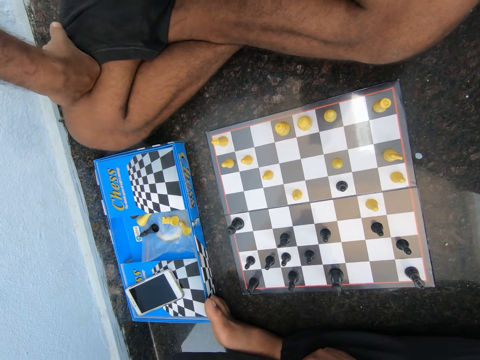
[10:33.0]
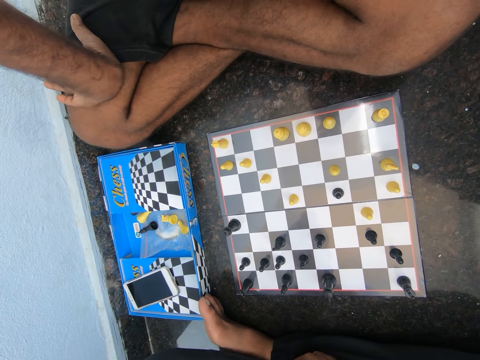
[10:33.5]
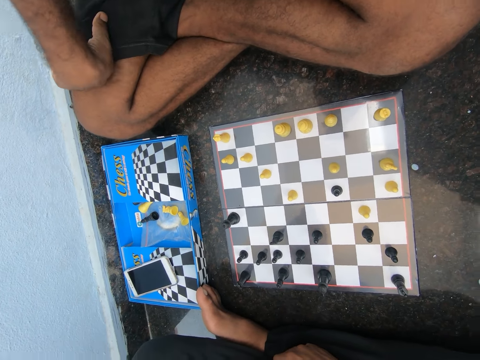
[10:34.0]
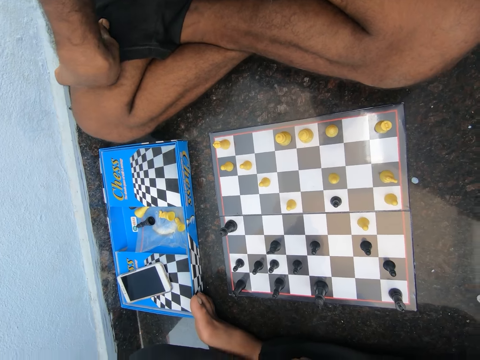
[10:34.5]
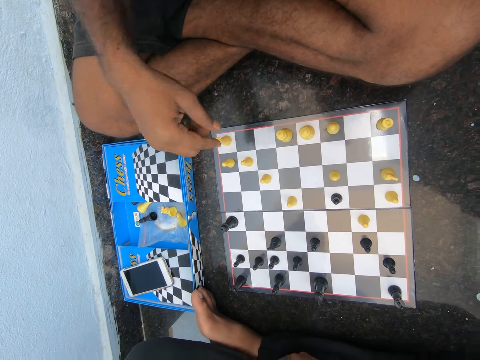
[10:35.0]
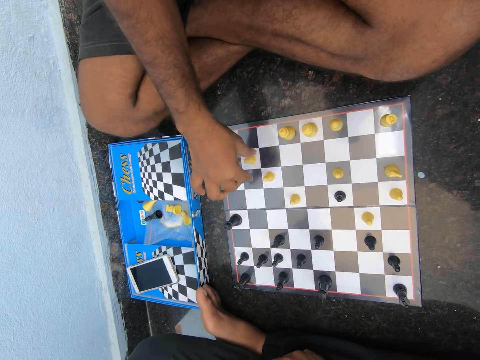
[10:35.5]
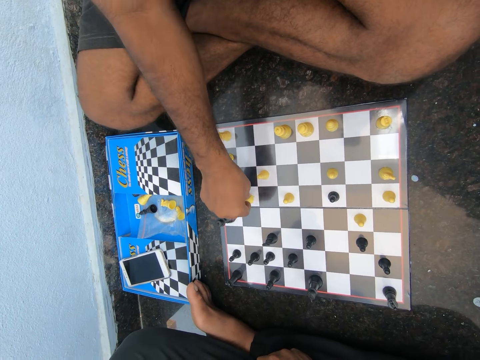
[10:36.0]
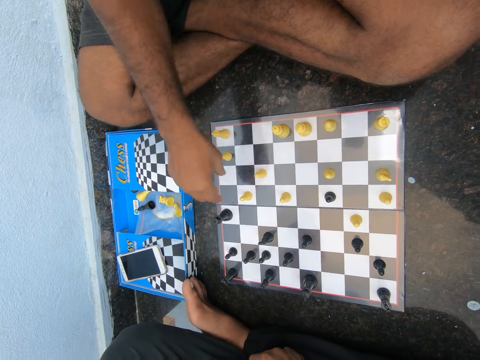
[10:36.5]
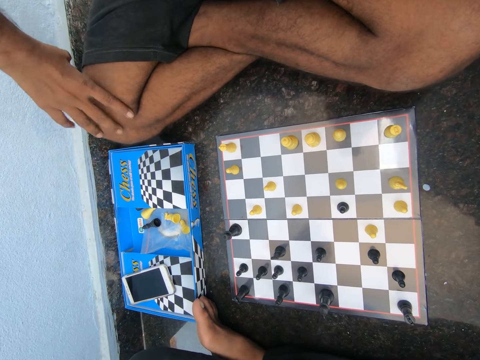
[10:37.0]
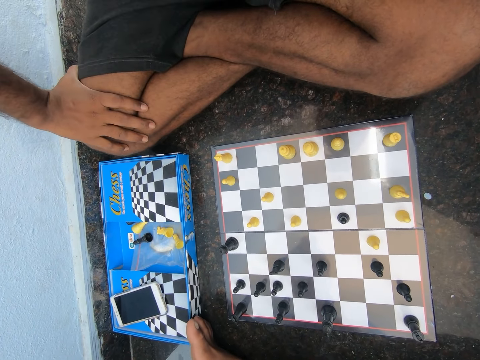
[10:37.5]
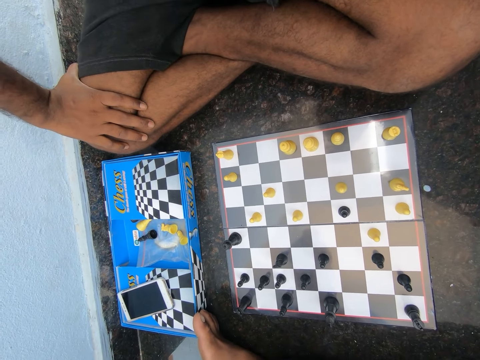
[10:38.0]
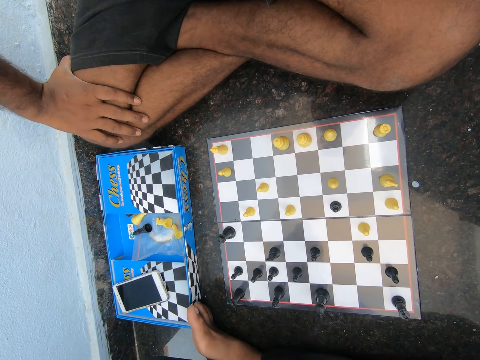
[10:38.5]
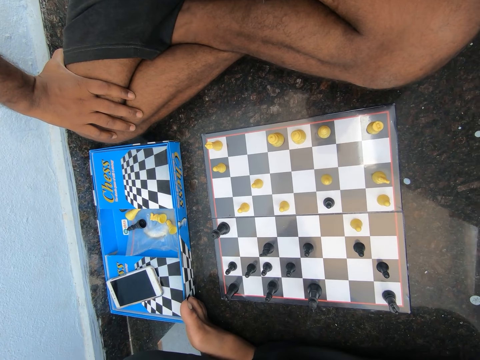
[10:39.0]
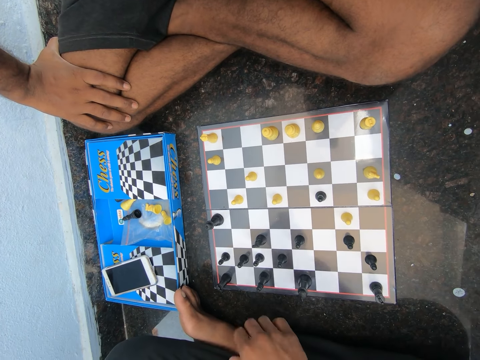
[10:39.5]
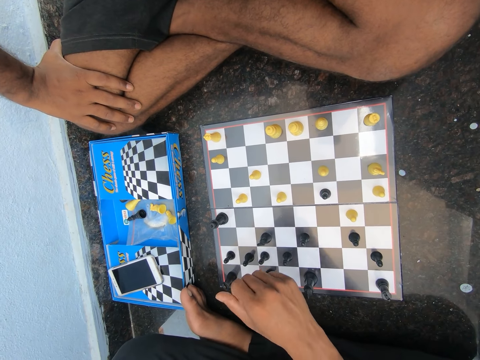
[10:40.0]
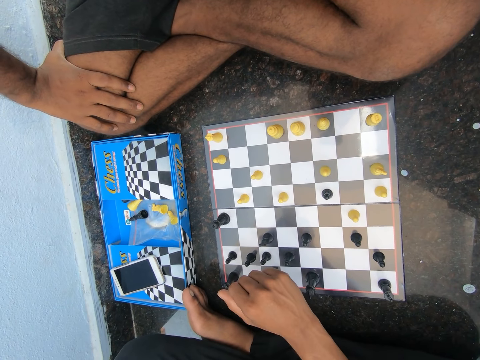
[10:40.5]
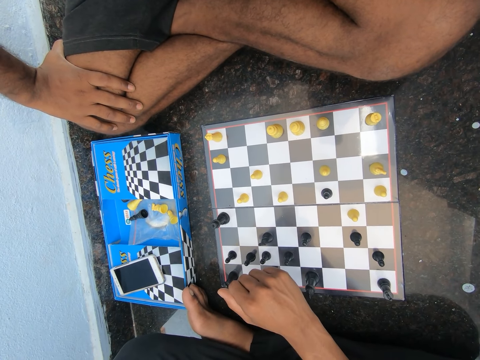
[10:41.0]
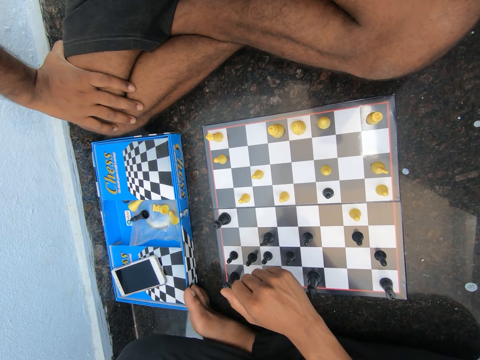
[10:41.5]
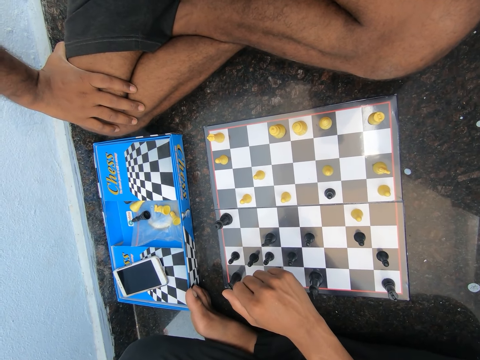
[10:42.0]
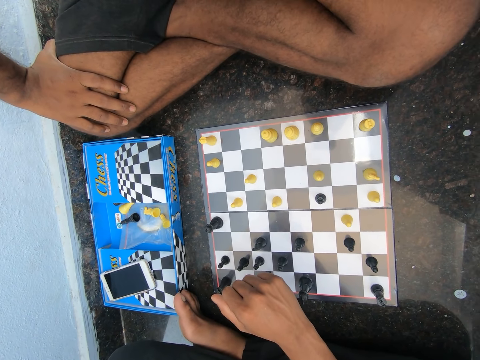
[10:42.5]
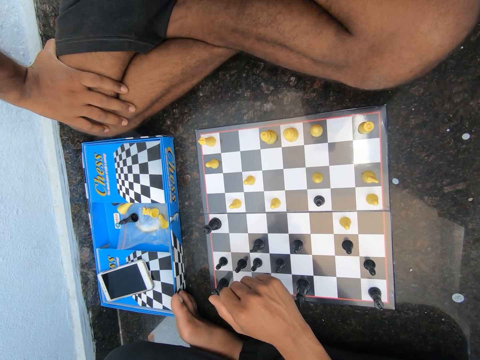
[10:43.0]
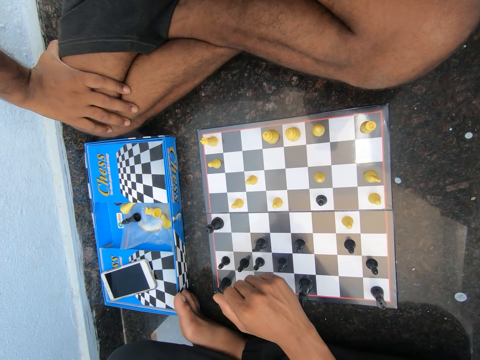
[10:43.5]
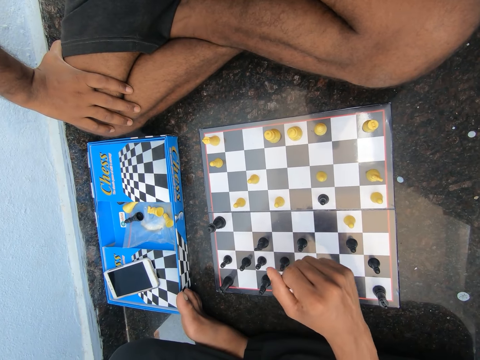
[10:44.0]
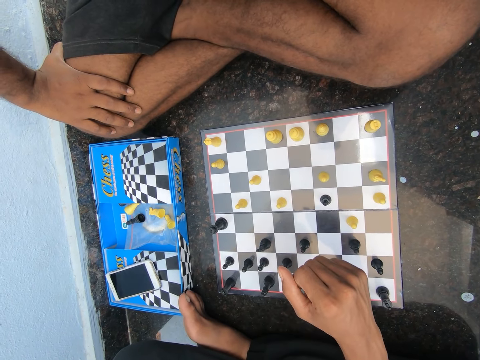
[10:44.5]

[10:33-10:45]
The man moves the chess piece on the chessboard.

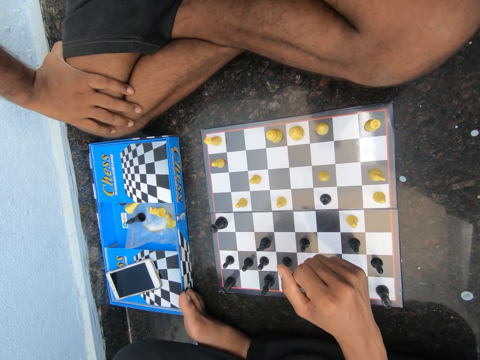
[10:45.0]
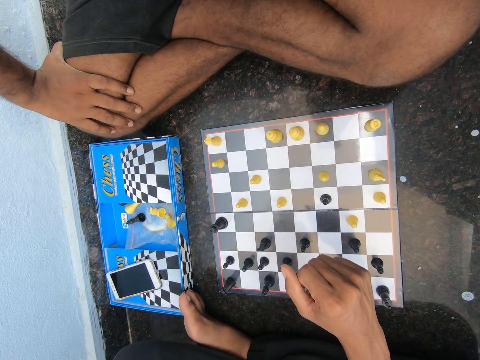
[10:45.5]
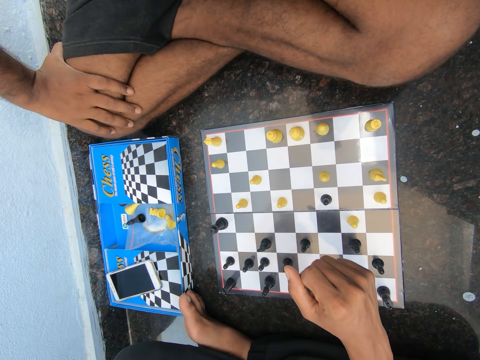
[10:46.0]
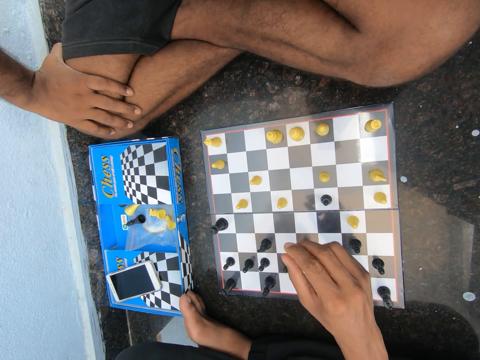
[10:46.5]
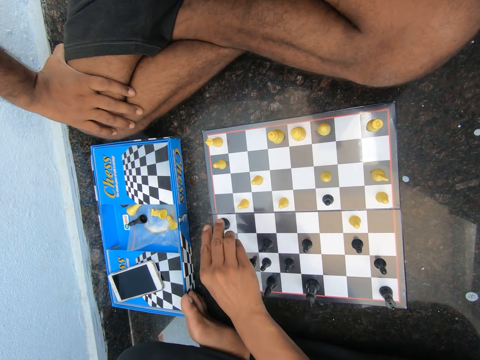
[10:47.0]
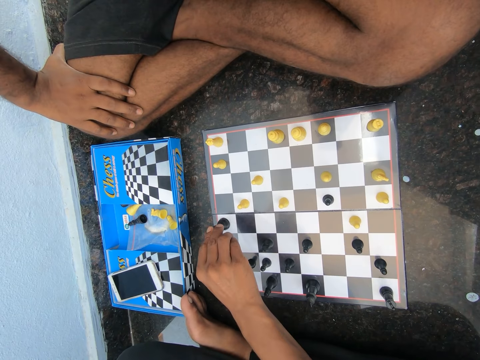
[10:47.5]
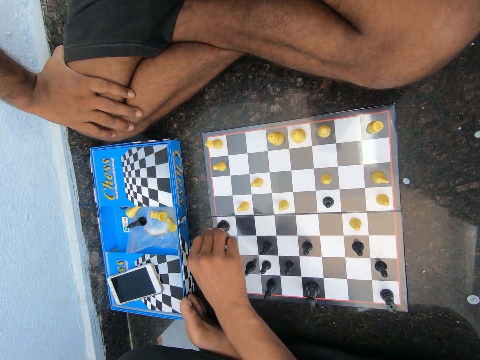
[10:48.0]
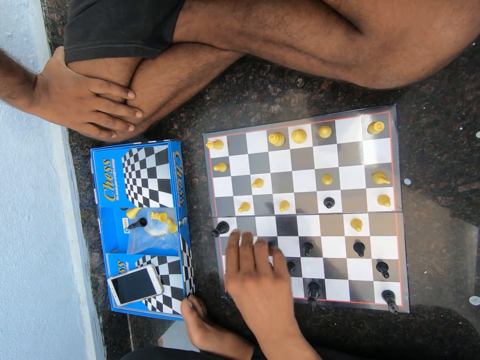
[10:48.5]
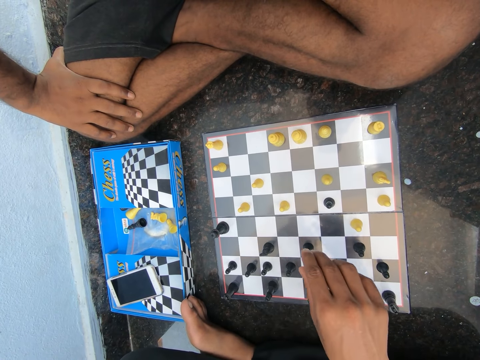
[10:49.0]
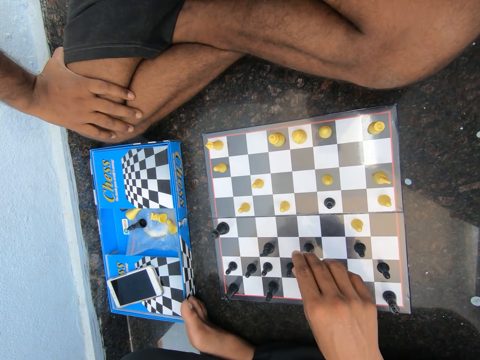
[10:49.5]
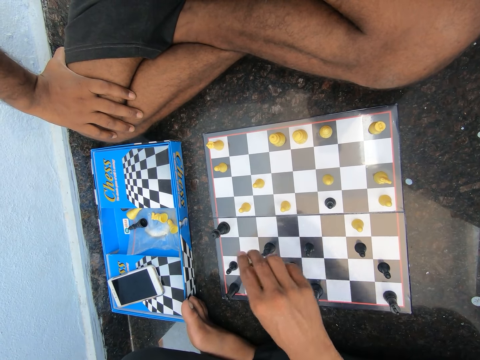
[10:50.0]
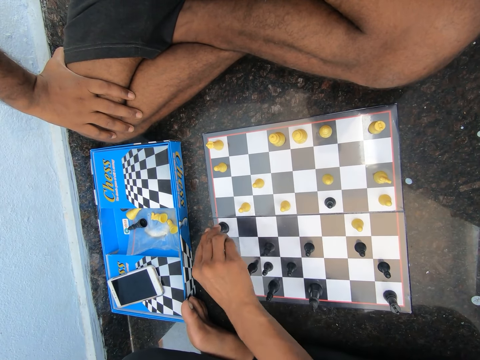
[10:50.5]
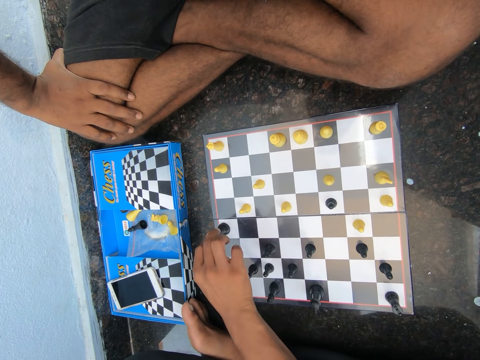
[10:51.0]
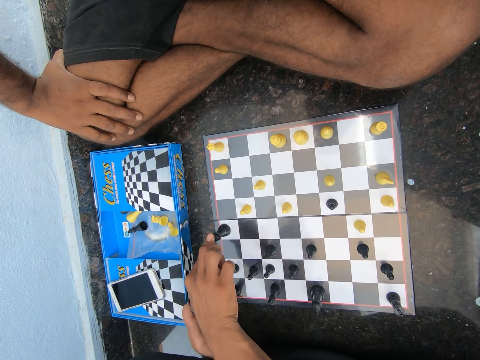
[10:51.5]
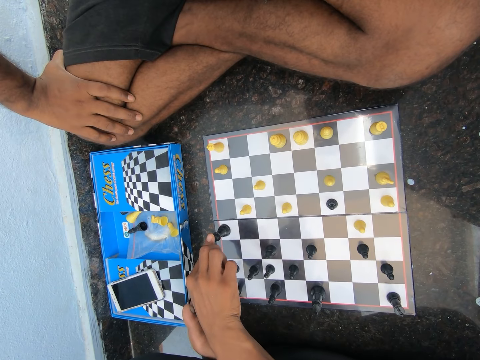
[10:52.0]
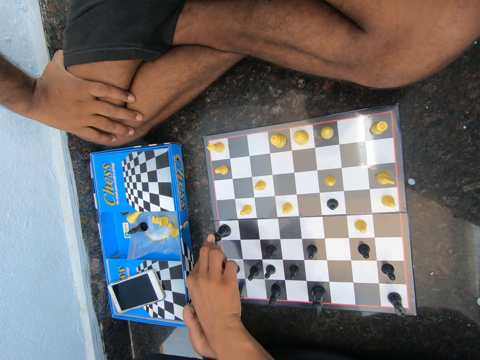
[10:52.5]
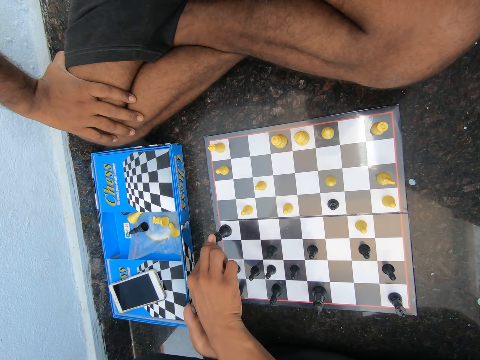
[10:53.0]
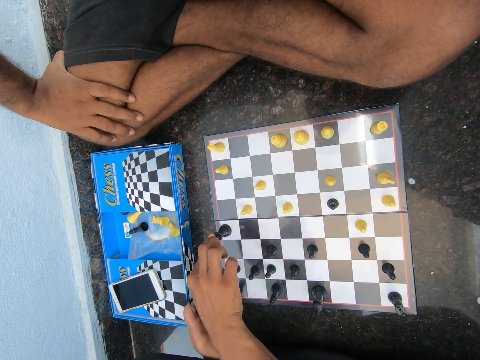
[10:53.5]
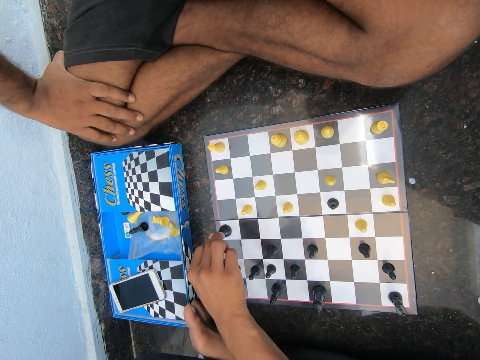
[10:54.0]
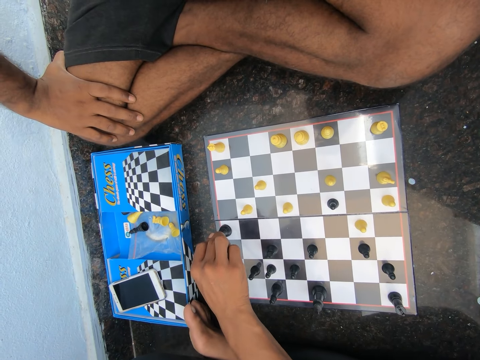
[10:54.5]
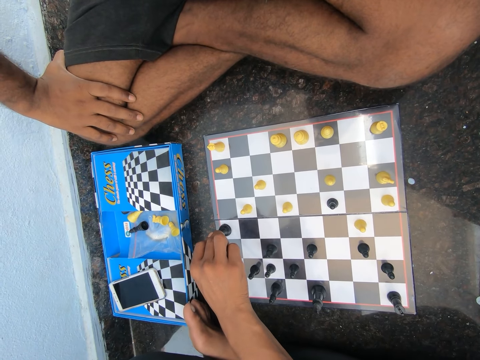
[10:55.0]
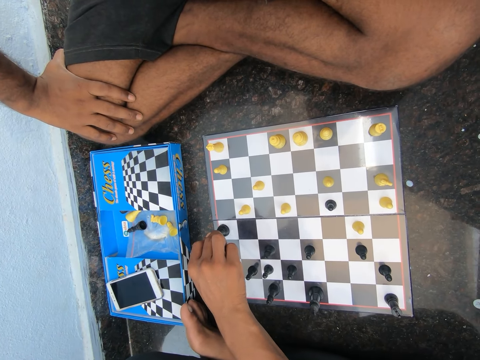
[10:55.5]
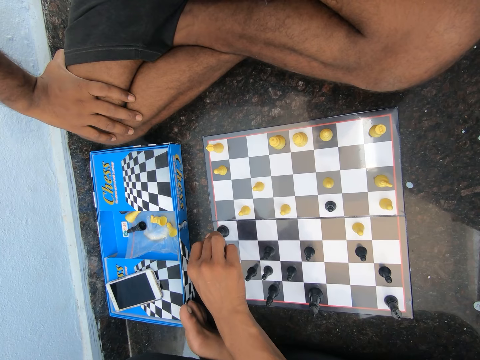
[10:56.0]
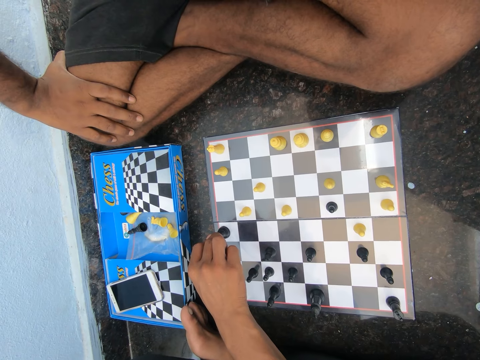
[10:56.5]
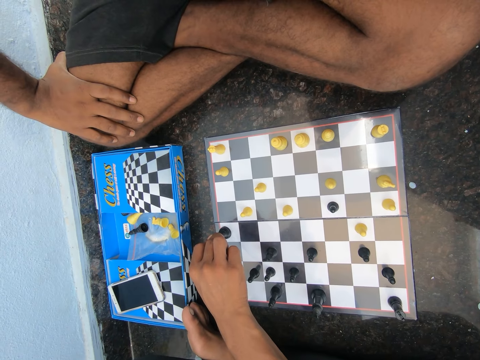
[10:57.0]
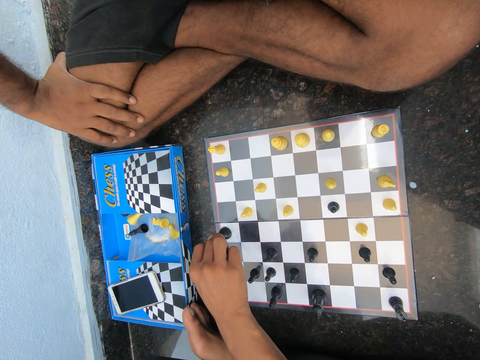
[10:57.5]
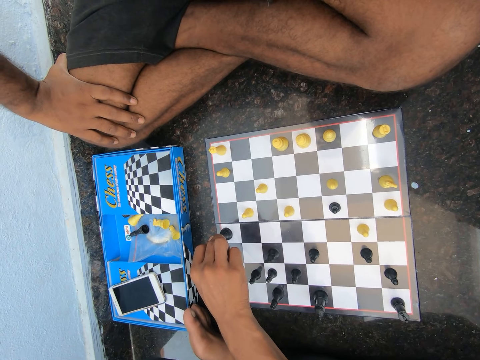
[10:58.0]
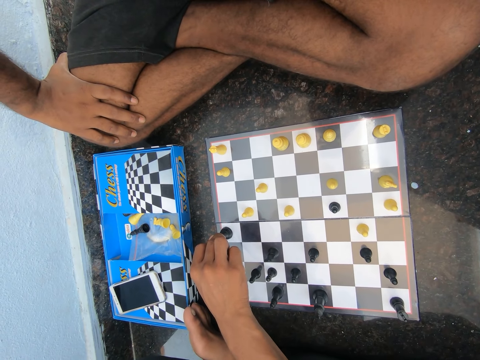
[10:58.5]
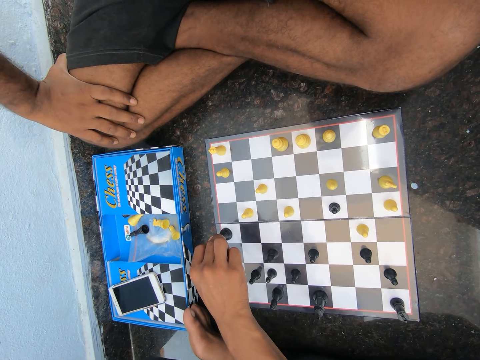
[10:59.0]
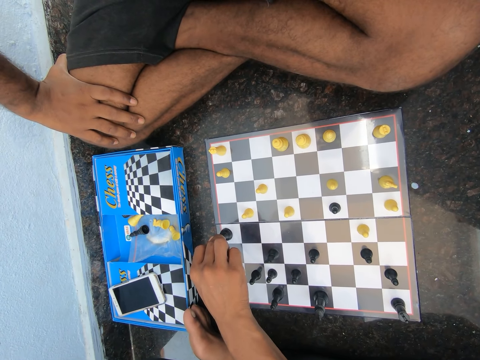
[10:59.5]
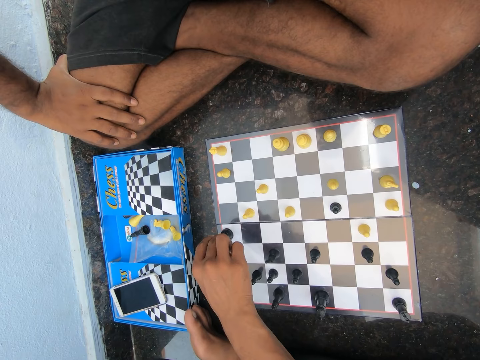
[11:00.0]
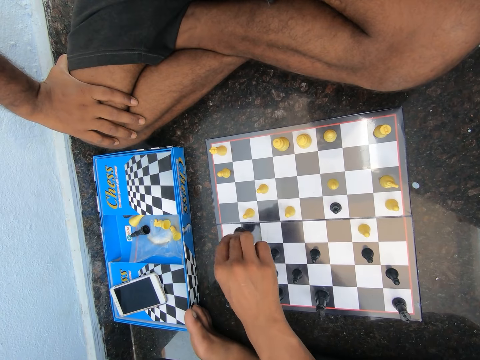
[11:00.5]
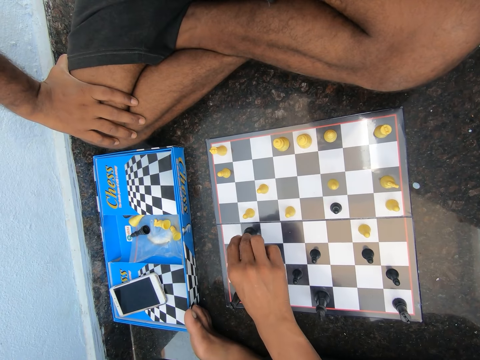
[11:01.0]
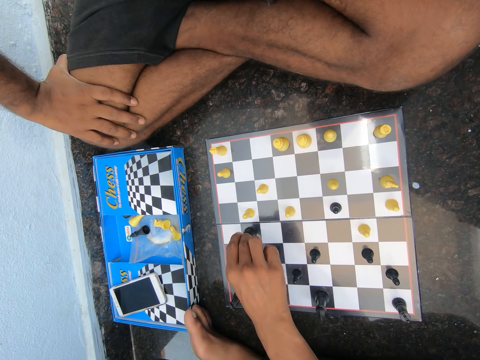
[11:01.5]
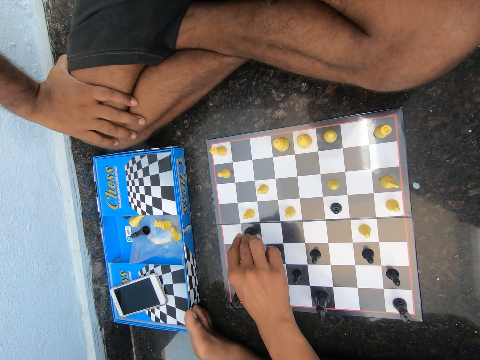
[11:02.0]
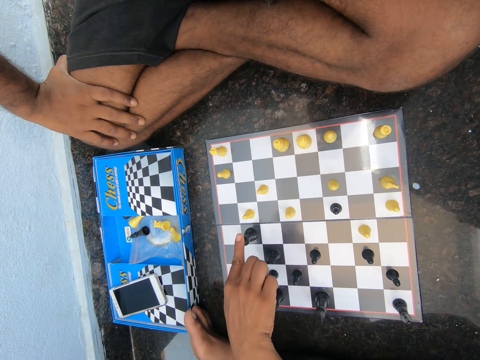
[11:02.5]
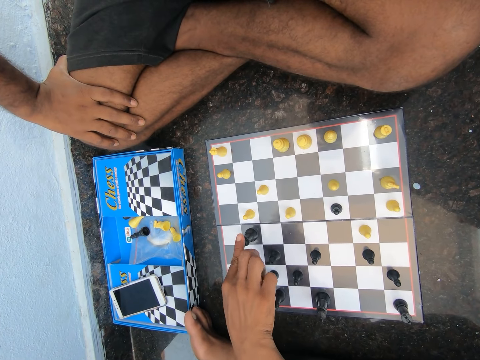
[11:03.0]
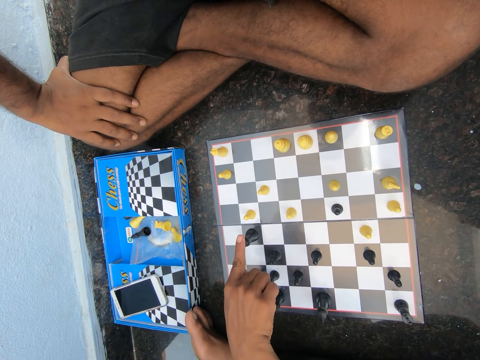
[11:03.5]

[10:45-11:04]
The camera wearer touches the chess piece. They touch the chess piece again. They move the chess piece on the chessboard.
